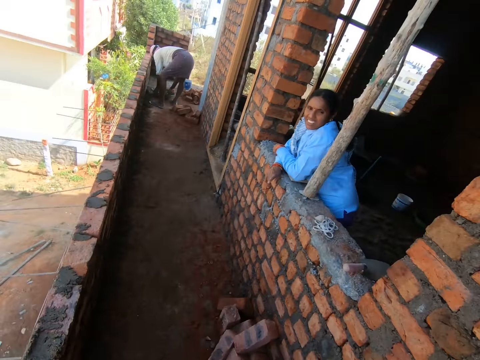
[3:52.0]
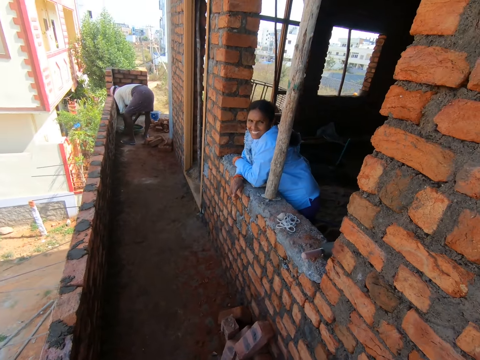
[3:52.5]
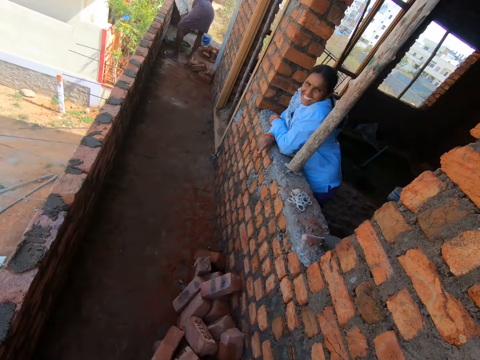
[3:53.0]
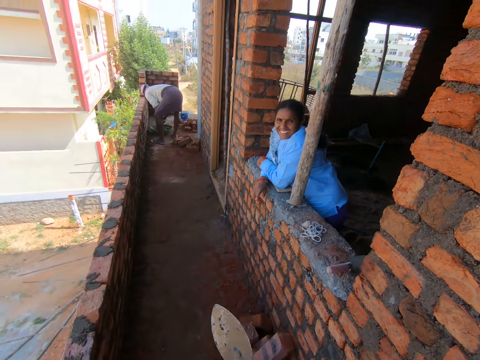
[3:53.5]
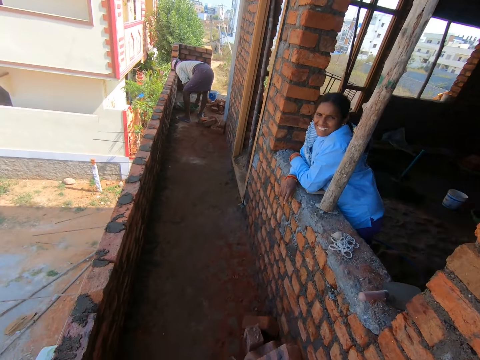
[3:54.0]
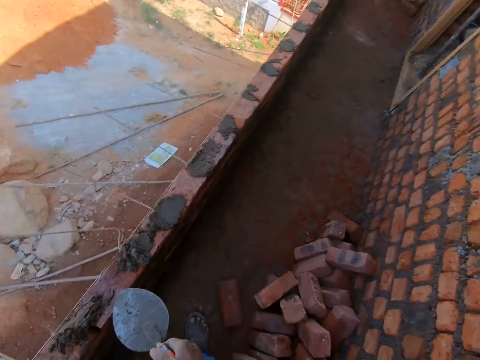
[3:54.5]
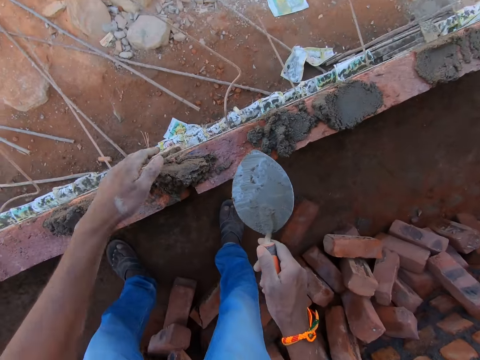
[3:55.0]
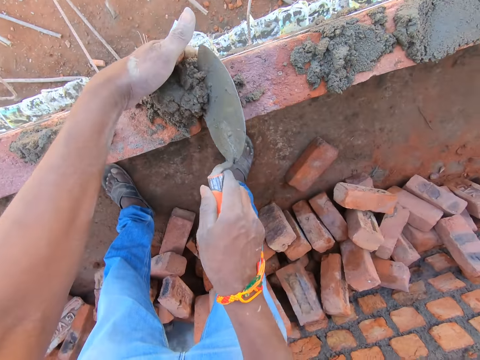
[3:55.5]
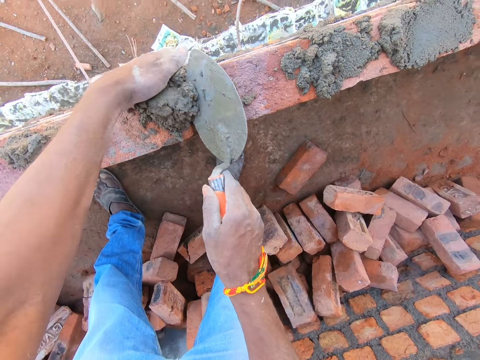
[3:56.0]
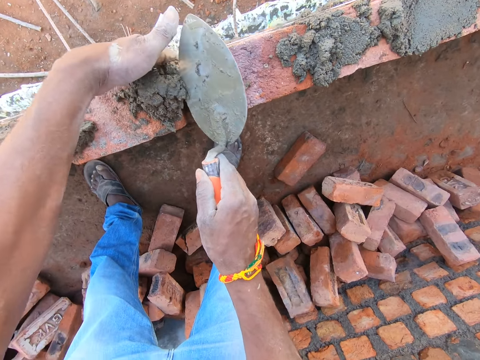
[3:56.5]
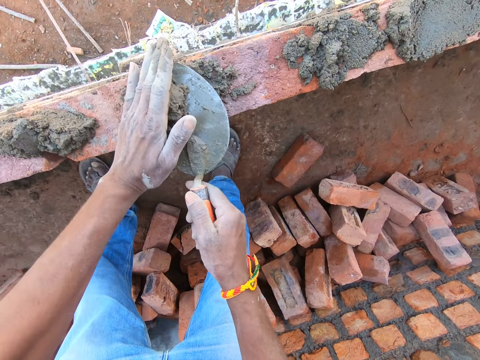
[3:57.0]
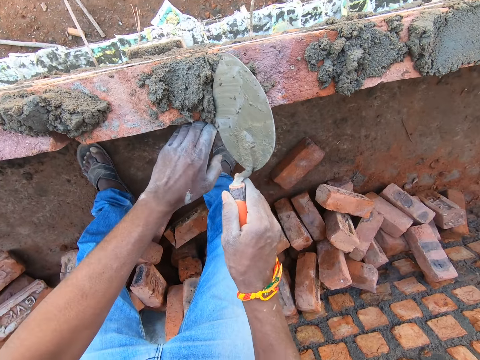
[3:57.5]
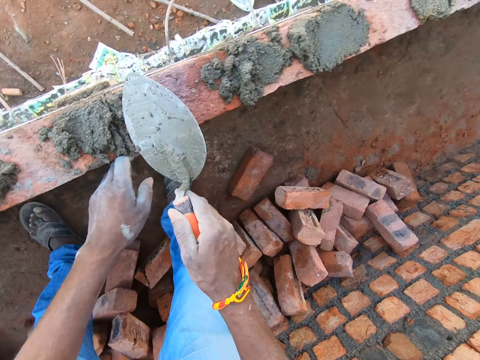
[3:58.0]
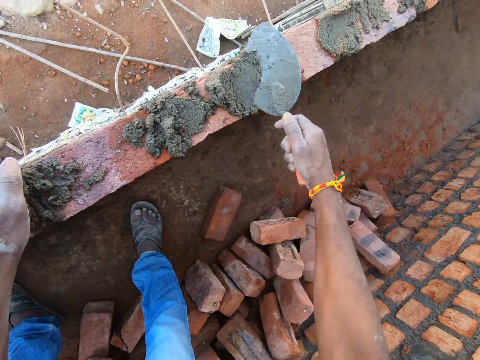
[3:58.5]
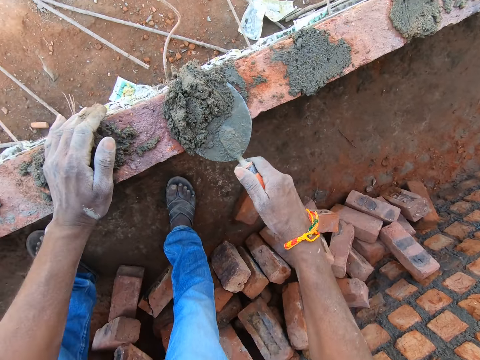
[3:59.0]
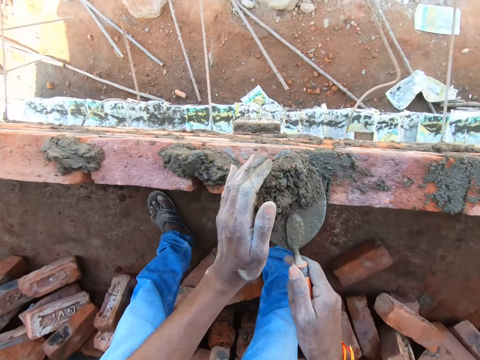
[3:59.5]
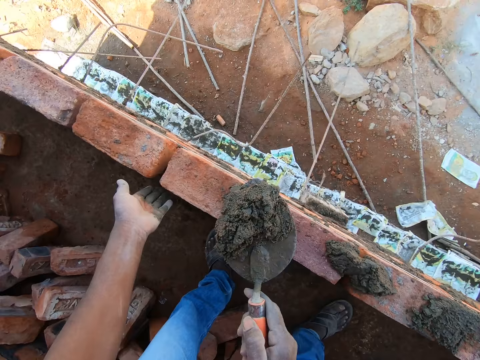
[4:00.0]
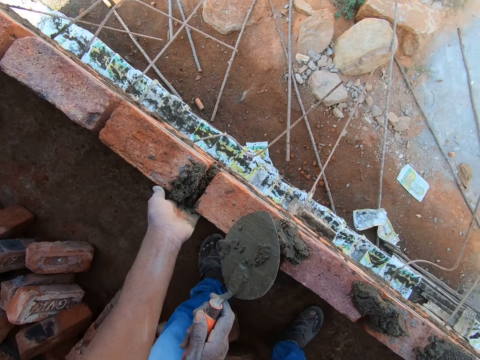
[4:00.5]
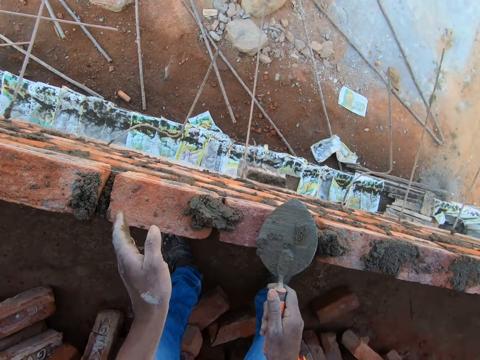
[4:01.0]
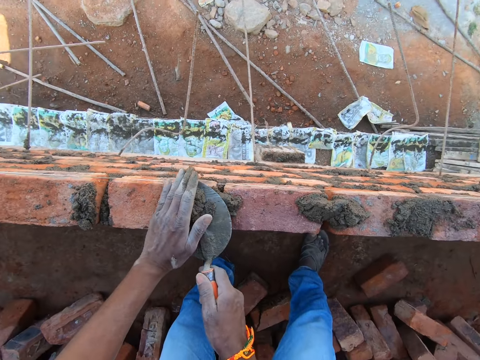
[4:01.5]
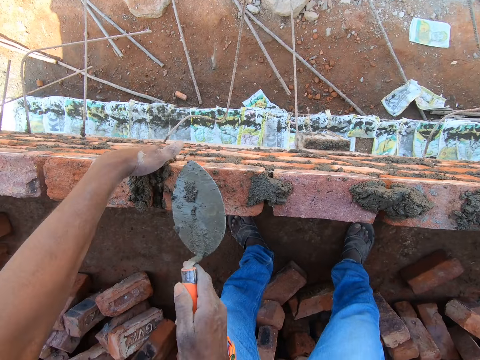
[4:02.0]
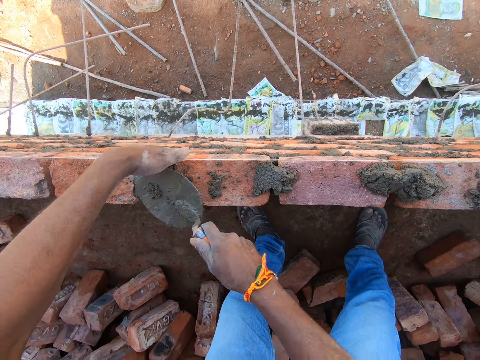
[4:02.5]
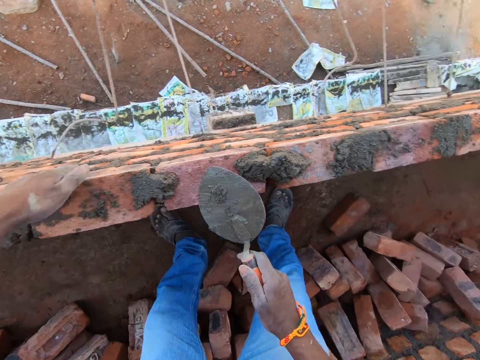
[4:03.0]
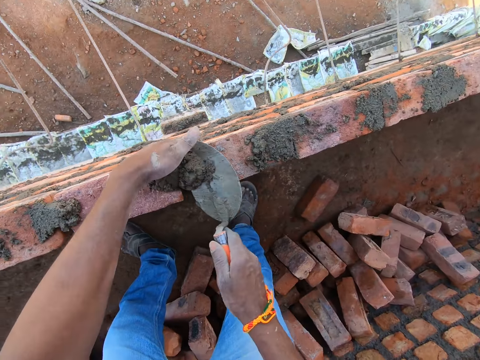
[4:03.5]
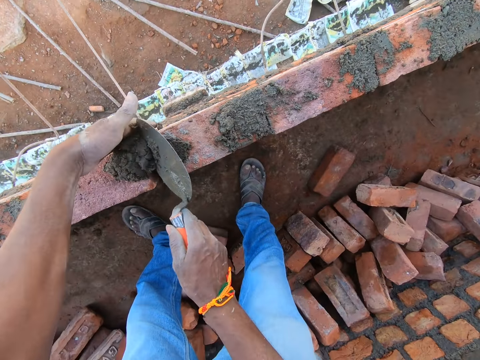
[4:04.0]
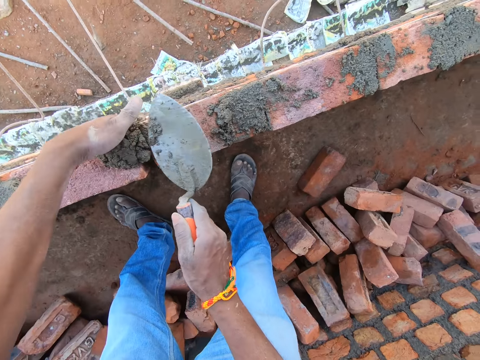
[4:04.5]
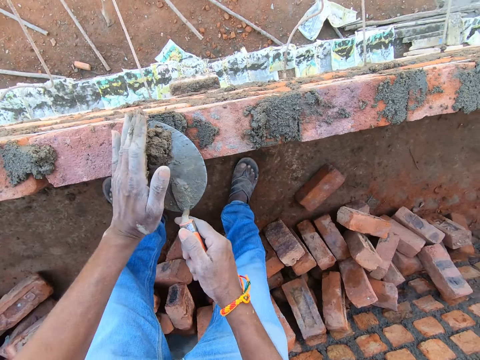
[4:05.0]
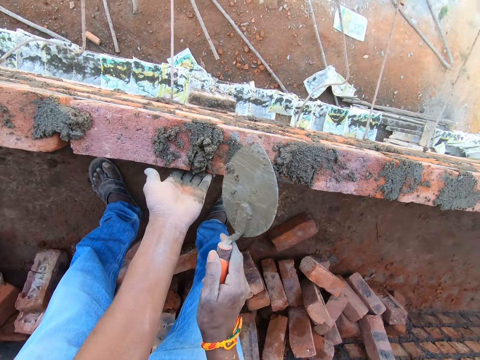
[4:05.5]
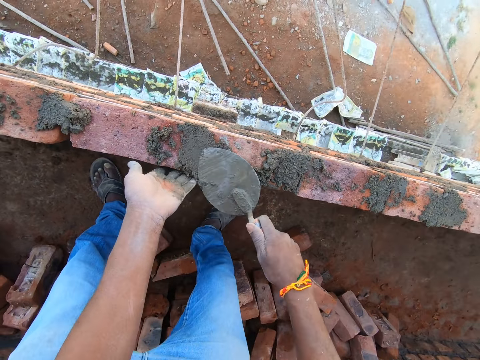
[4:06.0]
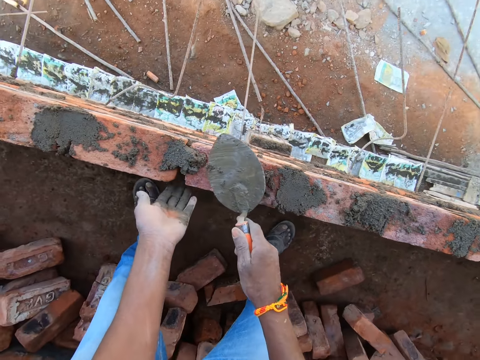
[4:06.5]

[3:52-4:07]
The camera wearer looks around. They talk to a person. They plaster the cement mixture on the bricks.

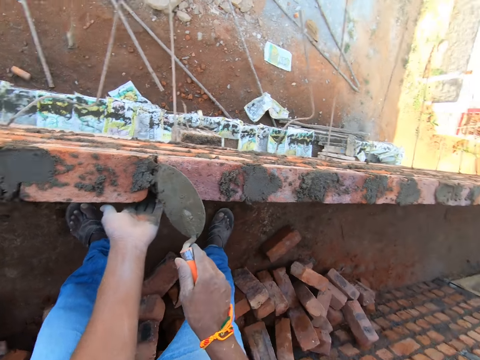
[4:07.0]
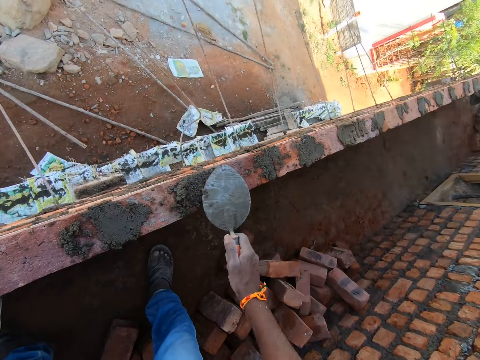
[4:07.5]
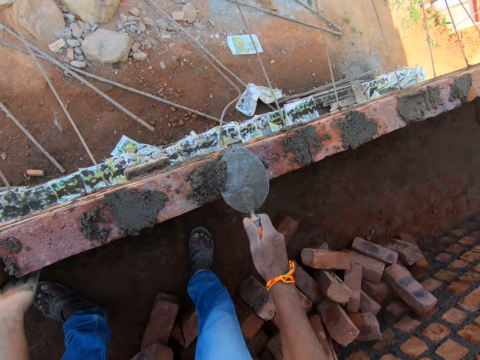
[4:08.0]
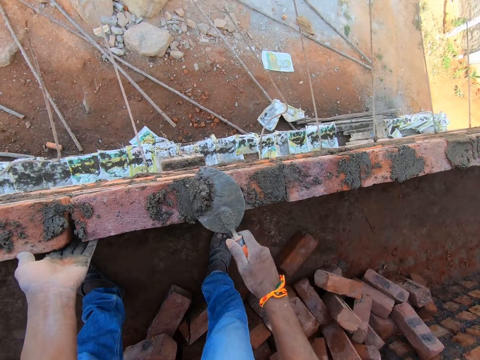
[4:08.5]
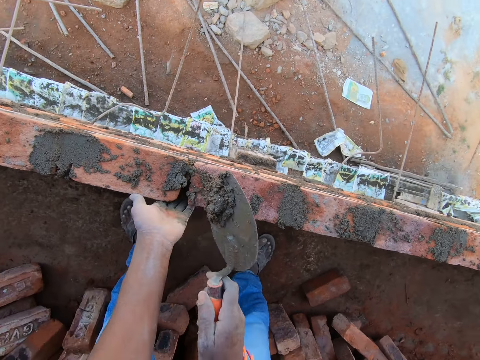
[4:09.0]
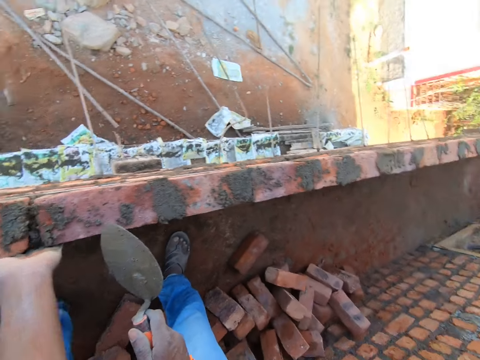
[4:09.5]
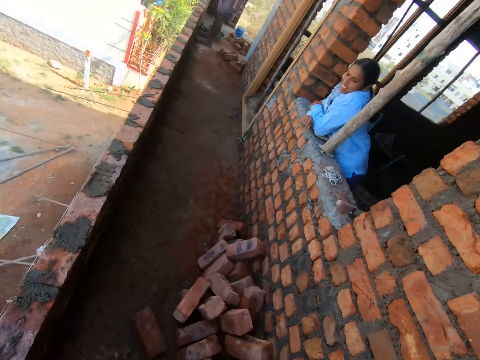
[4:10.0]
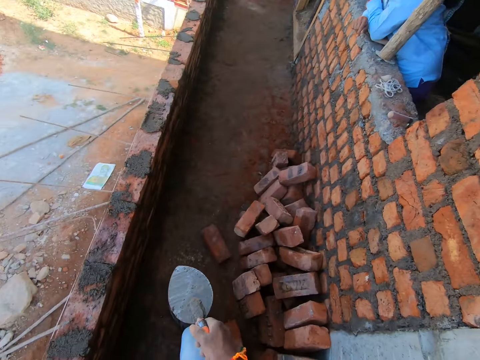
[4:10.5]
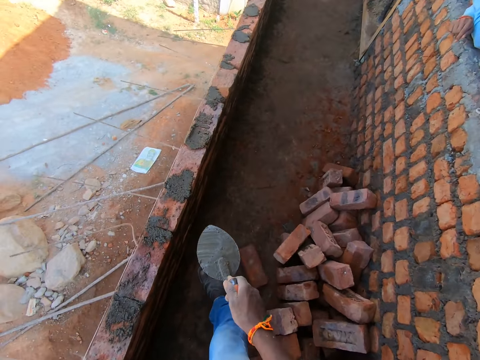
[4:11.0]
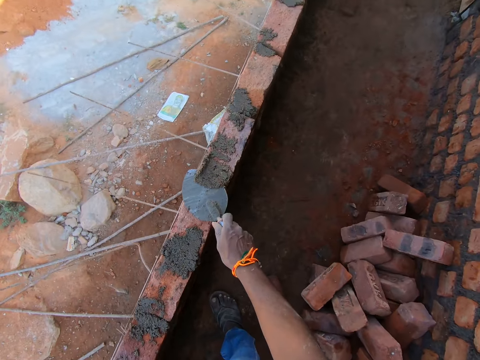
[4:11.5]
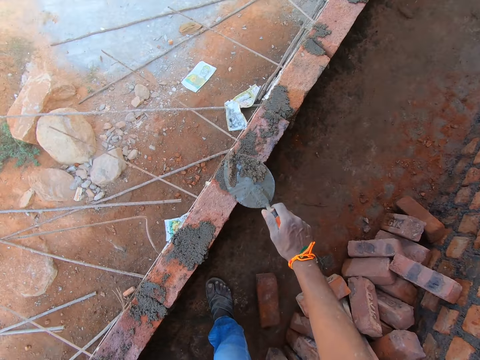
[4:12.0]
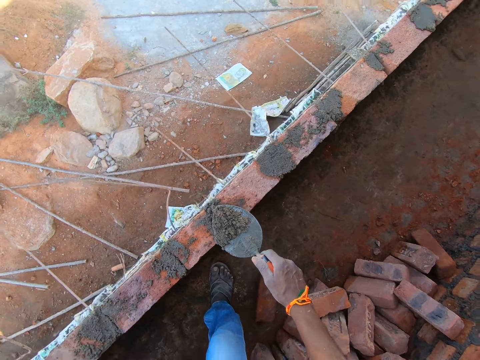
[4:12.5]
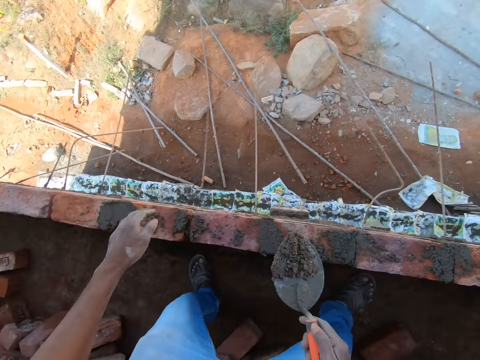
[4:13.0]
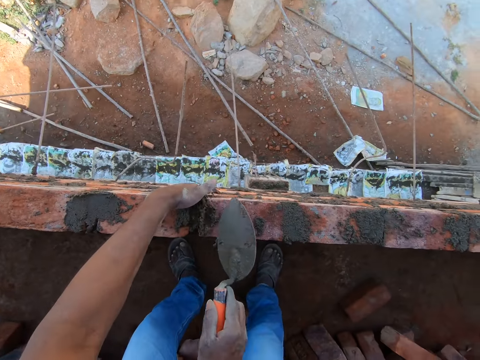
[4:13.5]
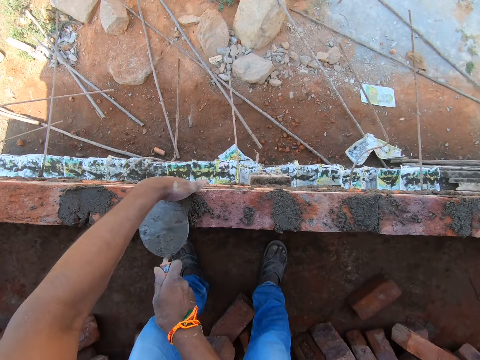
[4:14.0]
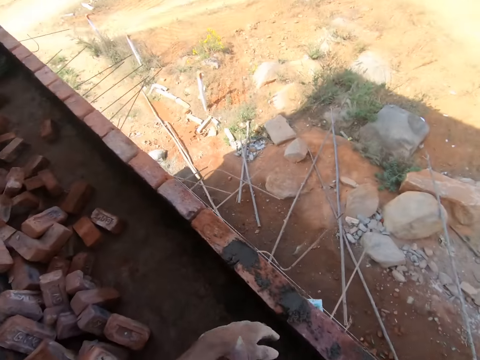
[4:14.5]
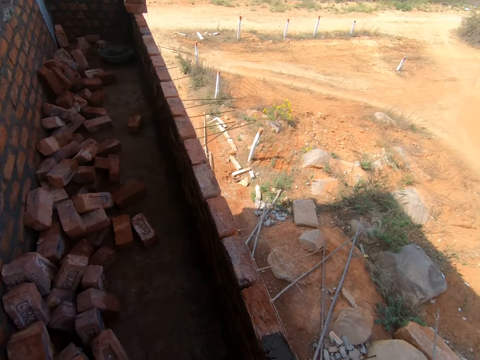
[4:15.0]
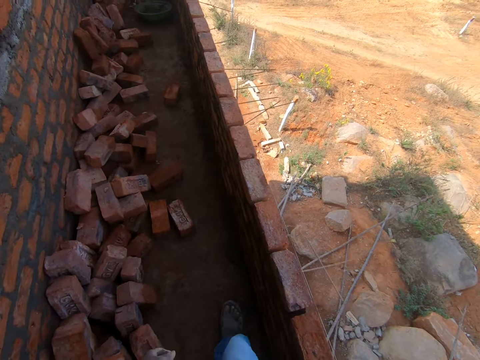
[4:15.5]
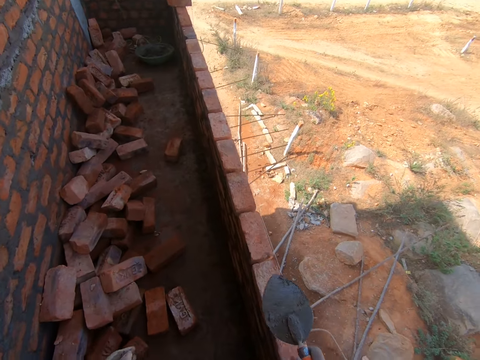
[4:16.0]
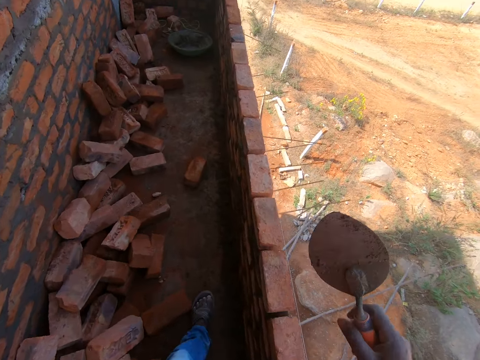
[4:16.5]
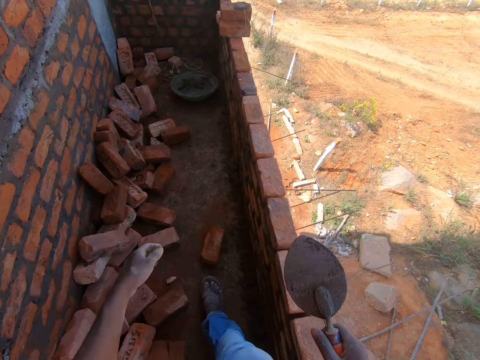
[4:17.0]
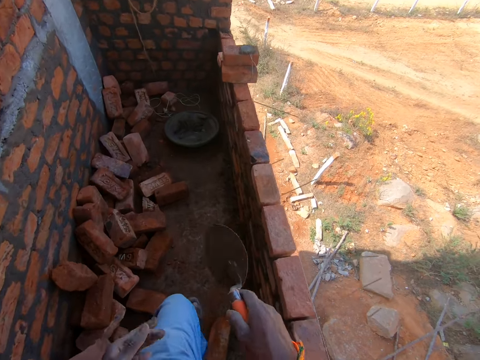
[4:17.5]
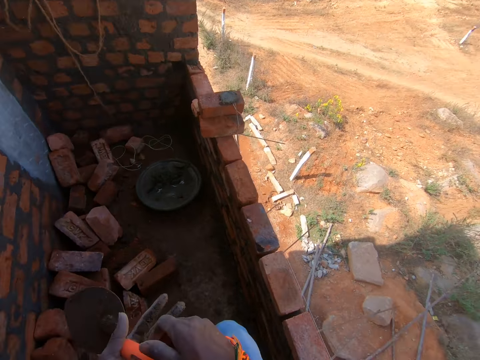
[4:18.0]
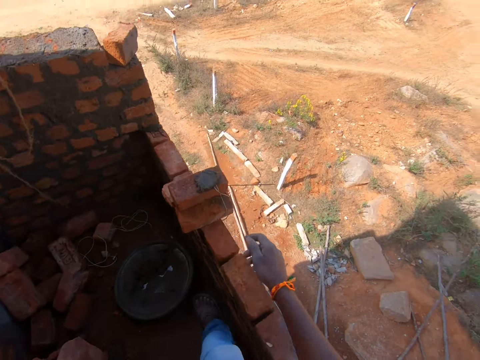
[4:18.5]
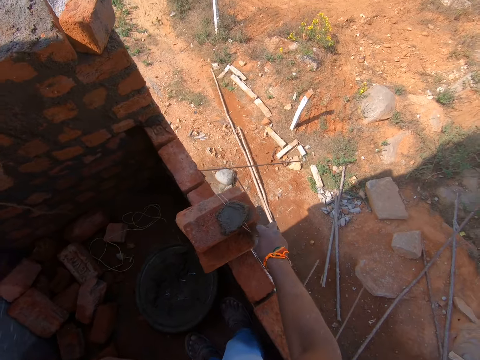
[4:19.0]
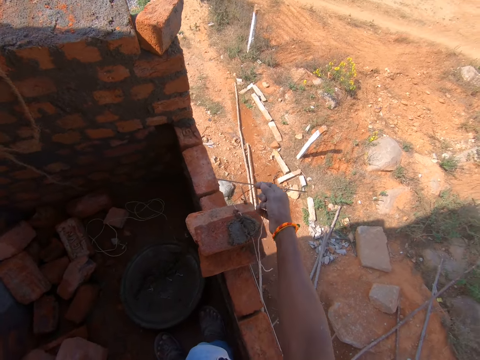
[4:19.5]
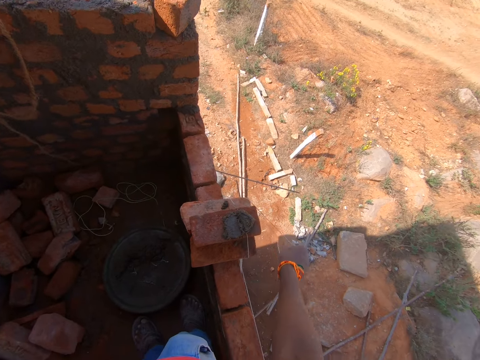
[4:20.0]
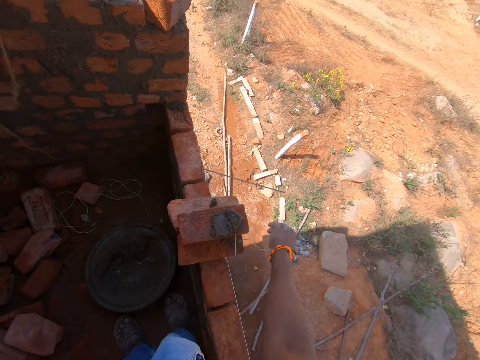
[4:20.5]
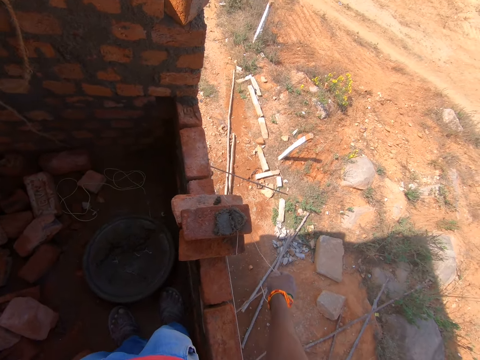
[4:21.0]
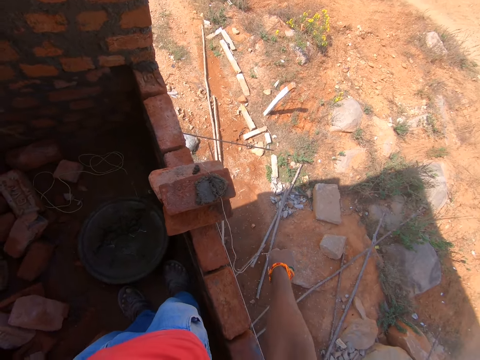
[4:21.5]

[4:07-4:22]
The camera wearer talks to a person. They plaster the cement mixture on the bricks. They walk towards the cement mixture basin. They remove the rope from the brick.
